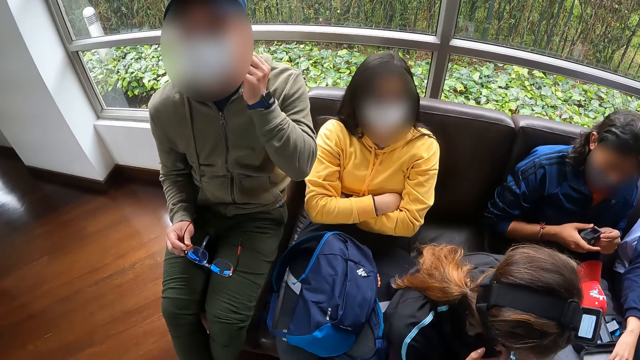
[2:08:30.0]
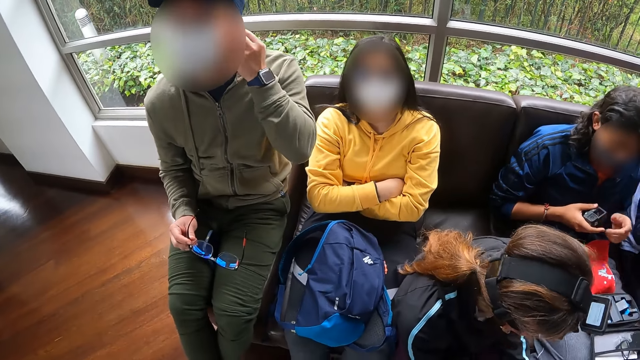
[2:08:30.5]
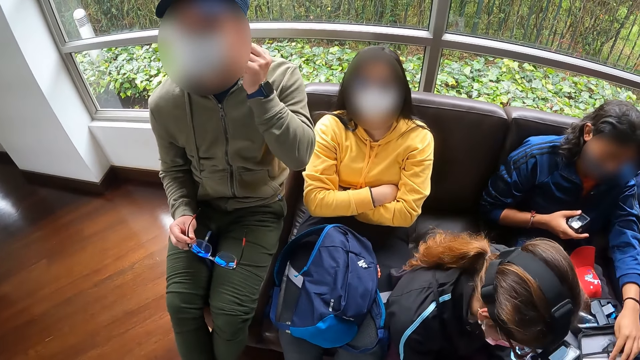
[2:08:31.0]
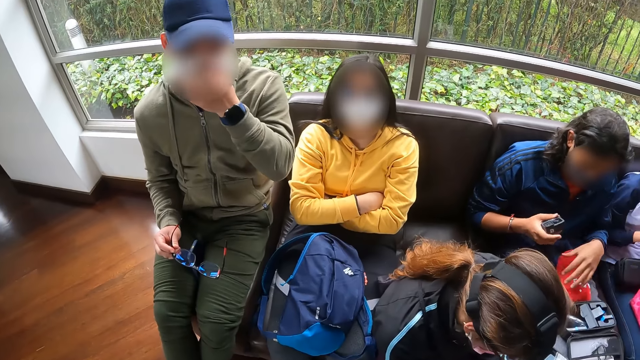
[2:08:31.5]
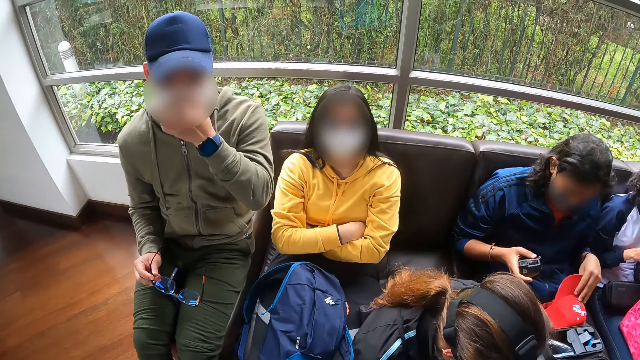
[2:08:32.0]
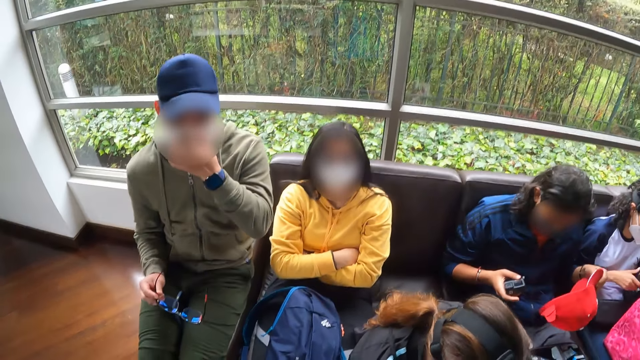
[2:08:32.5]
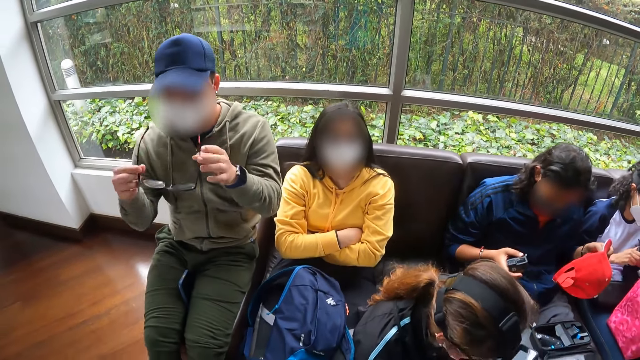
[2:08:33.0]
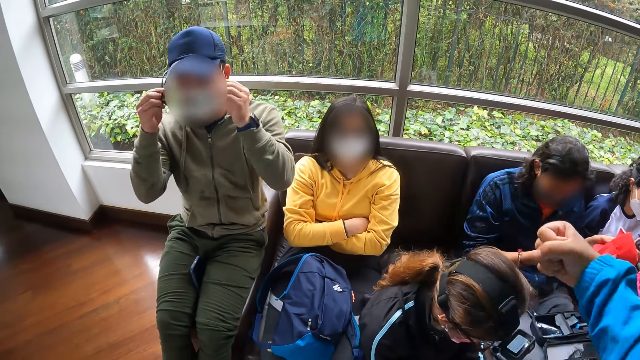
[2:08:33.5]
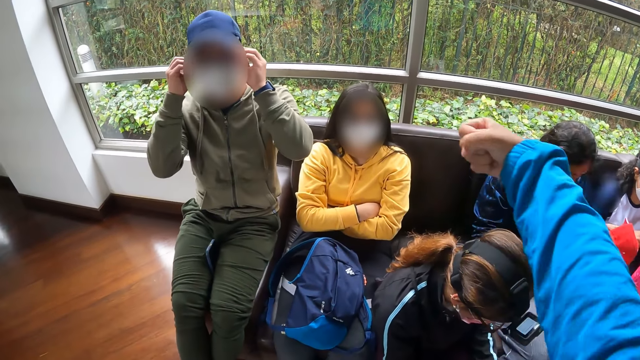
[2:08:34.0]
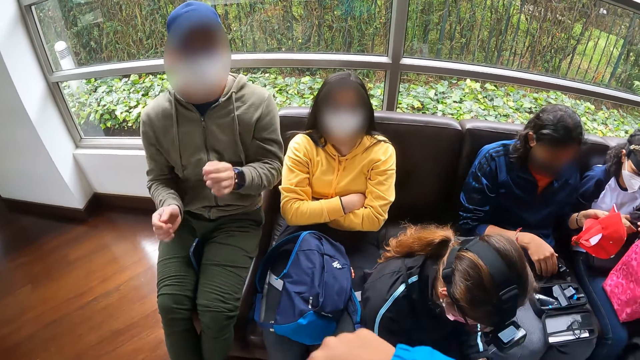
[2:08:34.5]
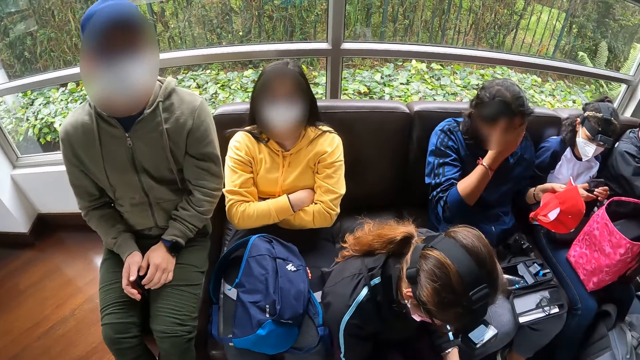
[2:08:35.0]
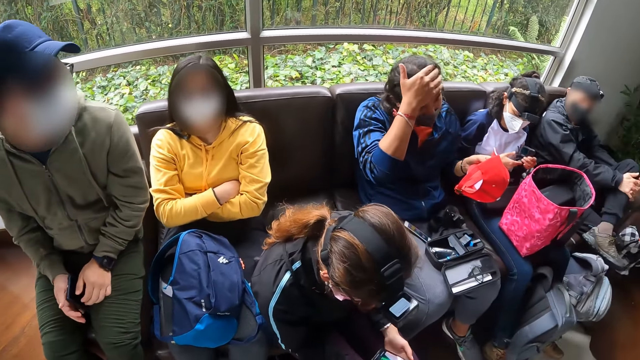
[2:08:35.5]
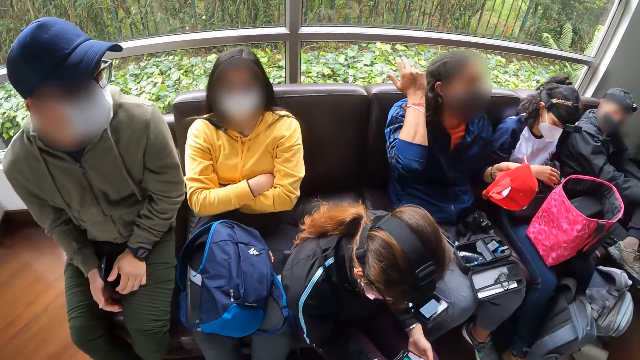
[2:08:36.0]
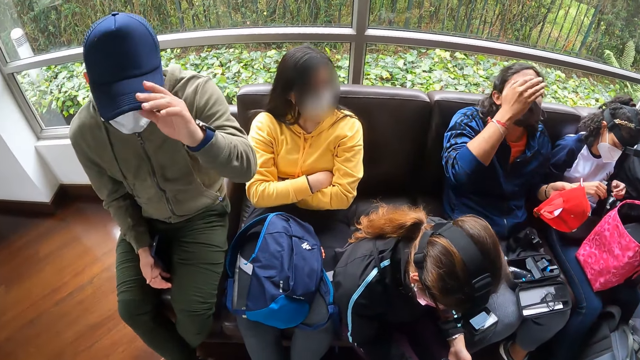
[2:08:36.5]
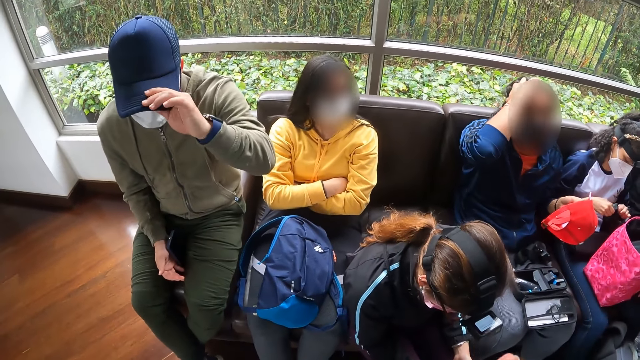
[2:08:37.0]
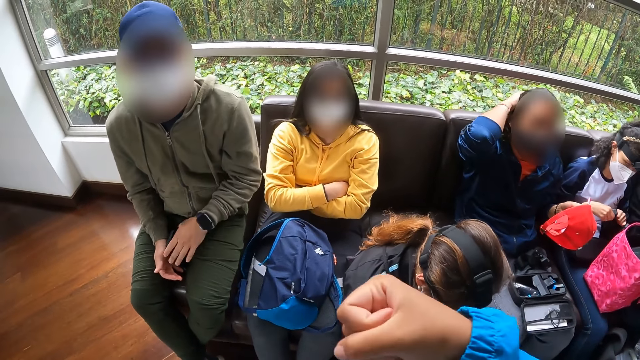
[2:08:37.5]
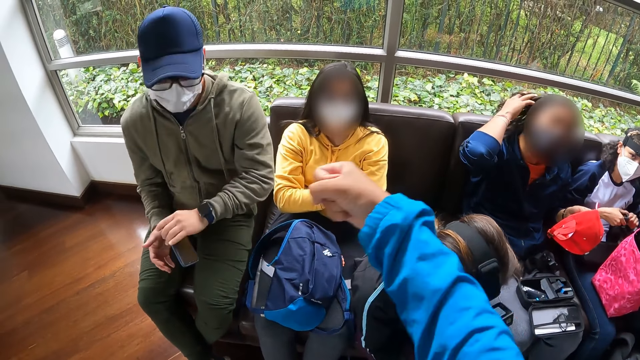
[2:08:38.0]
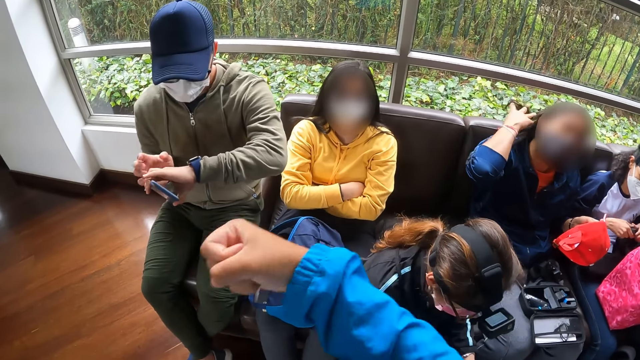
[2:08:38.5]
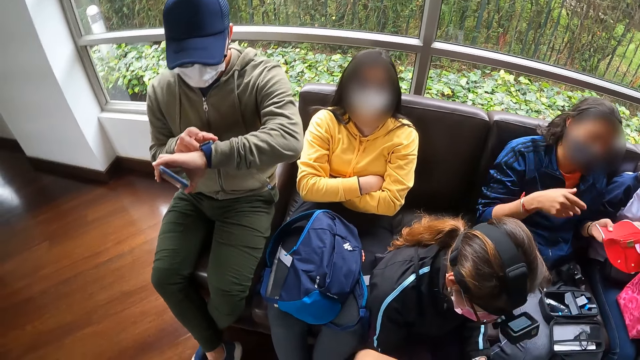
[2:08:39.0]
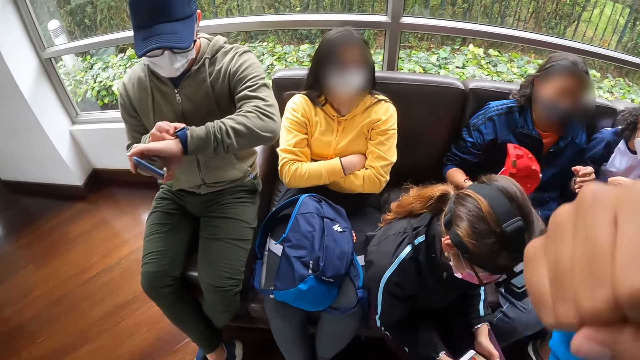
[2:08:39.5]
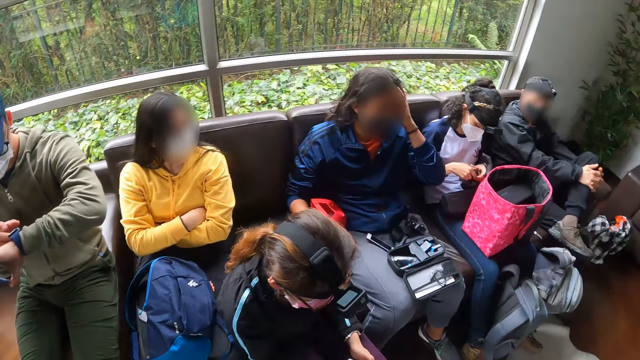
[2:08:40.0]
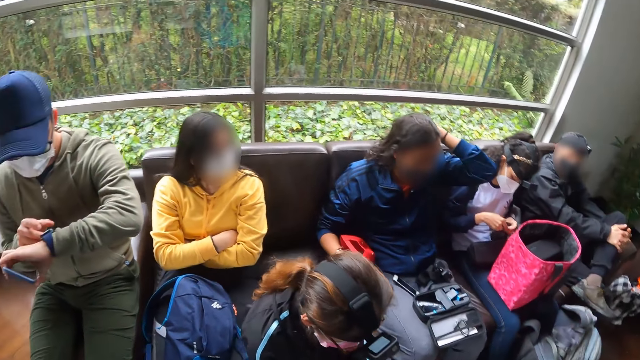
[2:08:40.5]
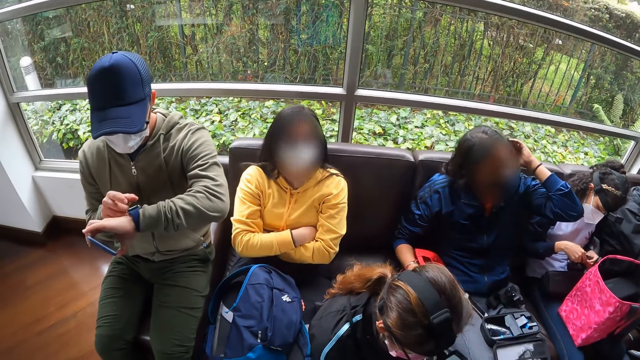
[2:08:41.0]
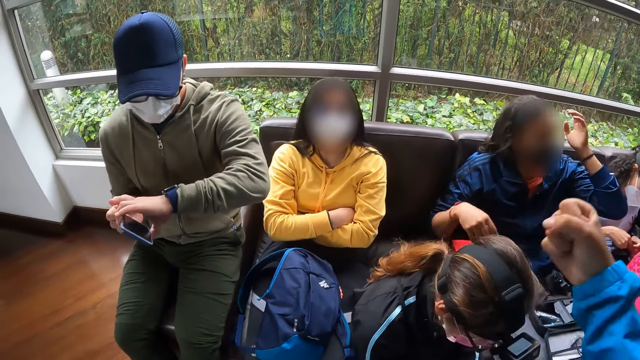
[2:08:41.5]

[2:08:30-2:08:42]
A man touches the pouch on his legs with his left hand and takes the cap from his legs with his left hand. Another man adjusts a mask. A woman fiddles with the camera in her hands. The other man wears the pair of glasses in his right hand on his face with both hands. The camera wearer shows hand gestures. The first man drops the camera in his right hand on his legs and fiddles with his hair with his right hand. The other man touches a cap on his head with his left hand, takes the phone from the couch with his left hand, and adjusts a wristwatch on his left arm with his right hand. The other man looks at the wristwatch. The first man passes the cap in his left hand to his right hand, fiddles with his hair with his left hand, and drops the cap in his right hand on the couch. The camera wearer looks around. The other man passes the phone in his left hand to his right hand.

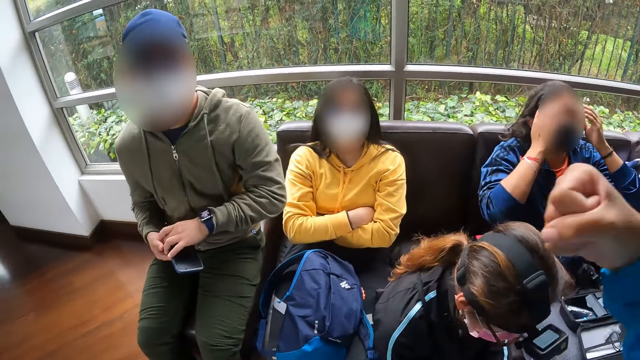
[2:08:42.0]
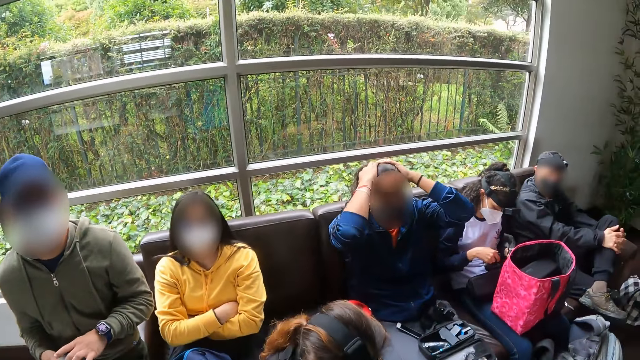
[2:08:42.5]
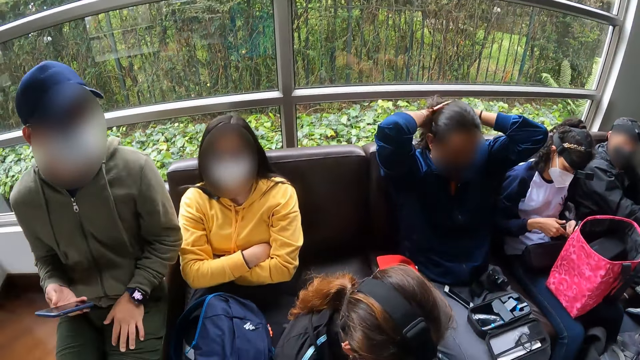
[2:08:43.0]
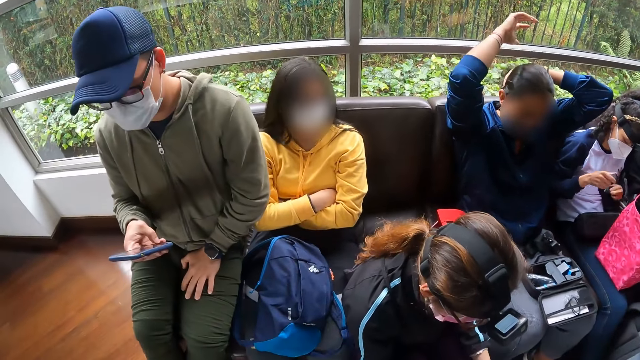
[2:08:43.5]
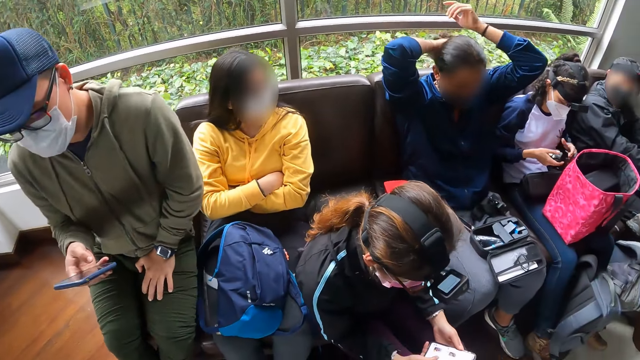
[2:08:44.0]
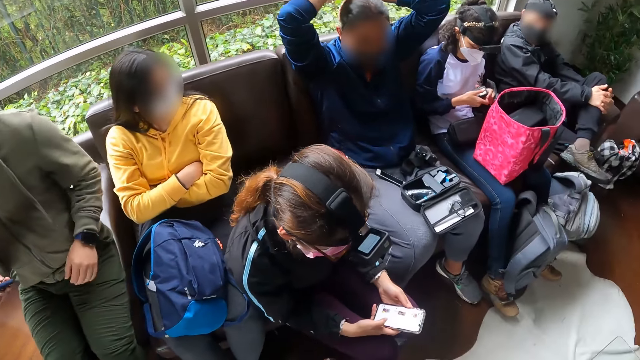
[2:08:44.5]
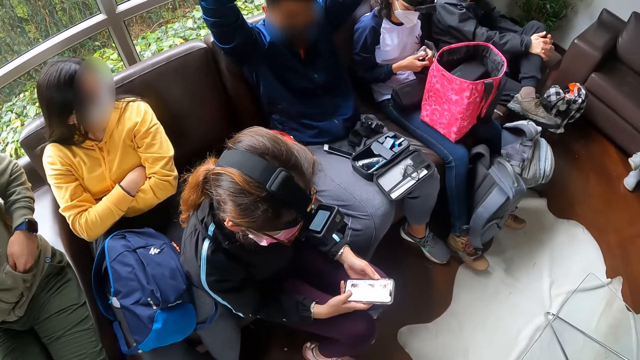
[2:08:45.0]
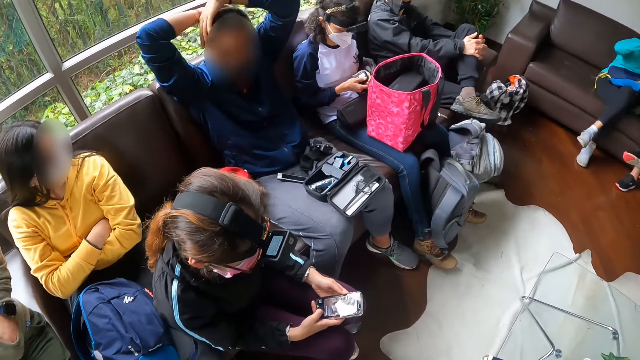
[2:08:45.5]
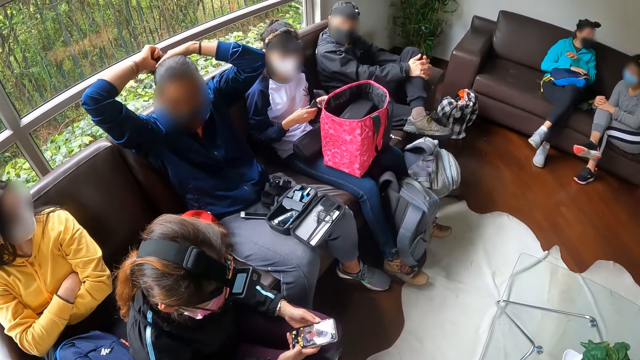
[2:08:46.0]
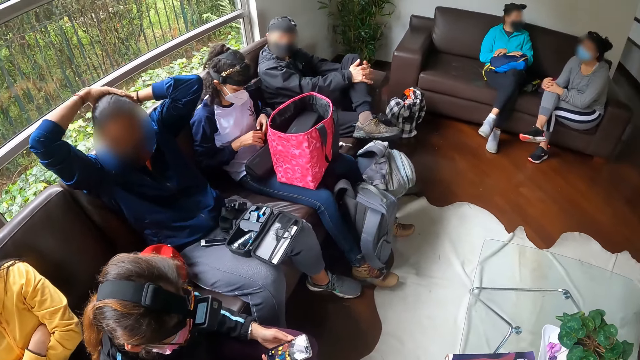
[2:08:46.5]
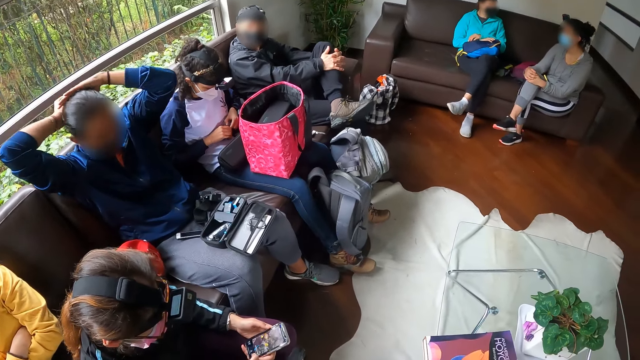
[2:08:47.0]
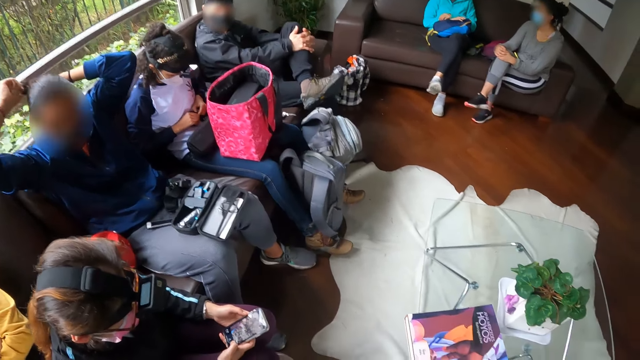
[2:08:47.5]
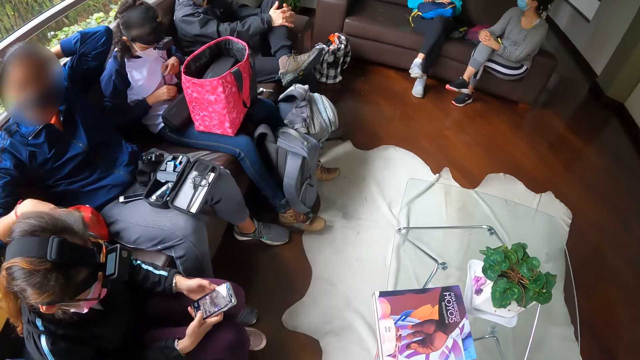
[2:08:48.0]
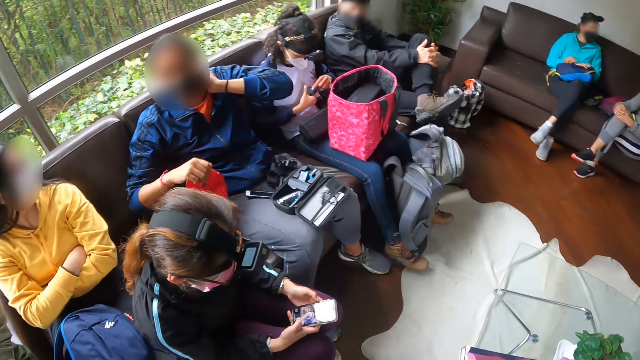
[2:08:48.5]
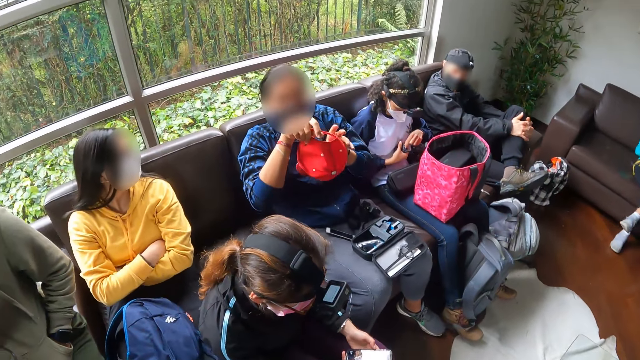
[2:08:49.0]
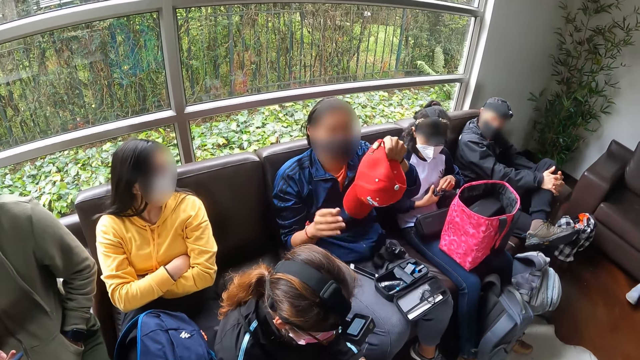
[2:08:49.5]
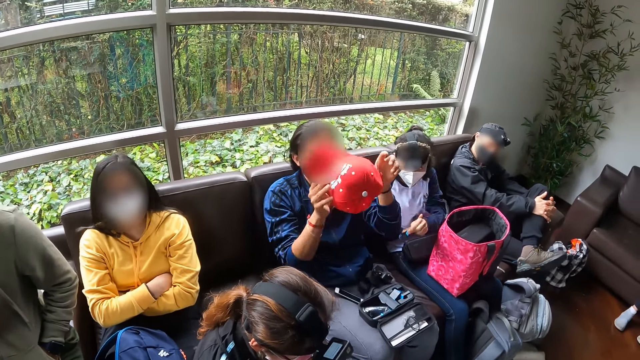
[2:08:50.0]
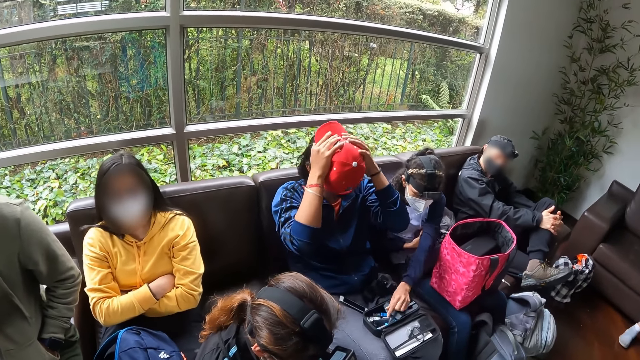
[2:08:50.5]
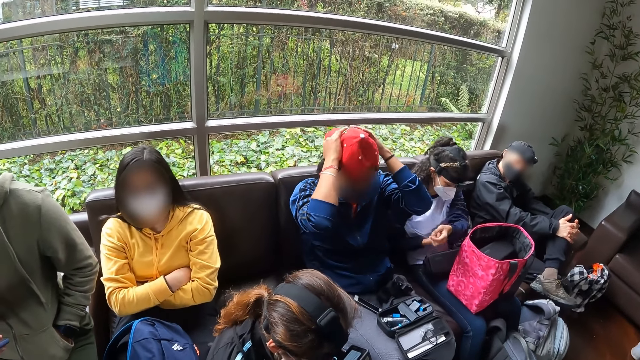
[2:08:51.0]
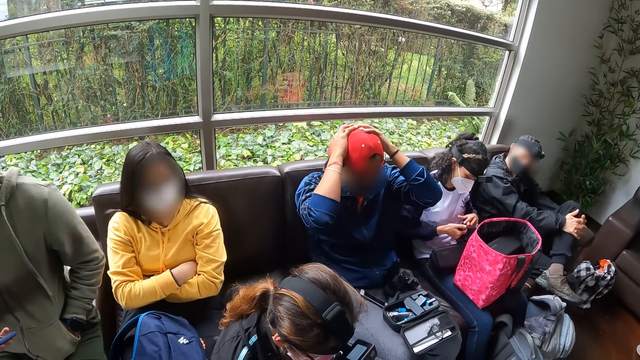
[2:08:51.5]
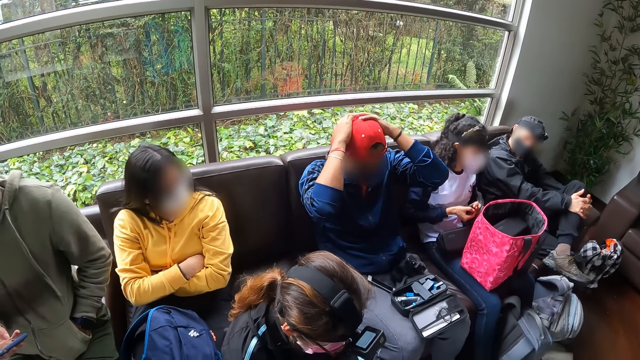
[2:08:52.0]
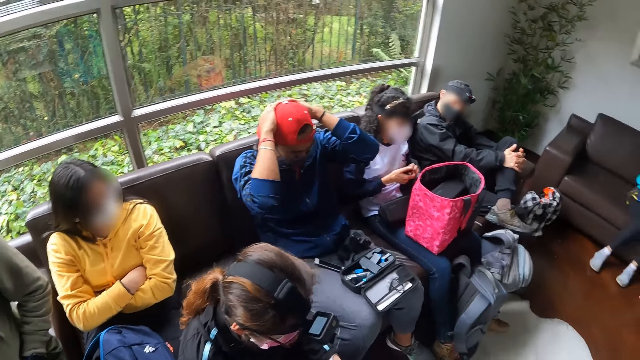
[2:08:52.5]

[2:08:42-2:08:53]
The camera wearer shows hand gestures. A man packs his hair into a ponytail with both hands. Another man interacts with the phone in his right hand with his right thumb. A woman interacts with the phone in her hands. The other man puts his left hand into a pocket of his pullover. The camera wearer looks around. Another woman removes a battery cover on the camera in her right hand with her left hand. The first man takes the cap from the couch with his right hand. The other woman removes a battery with her left hand from the camera in her right hand. The first man wears the cap on his head with both hands. The other woman drops the battery in her left hand in the pouch on the first man's legs and fiddles with the camera in her hands.
